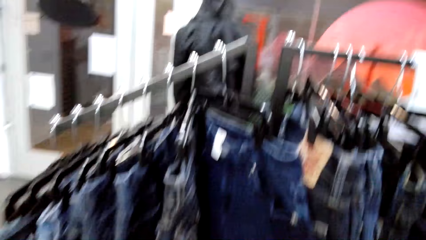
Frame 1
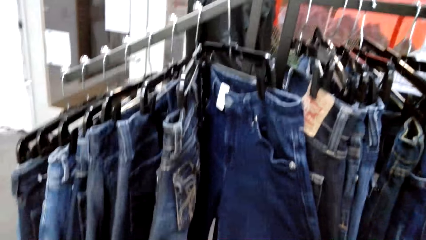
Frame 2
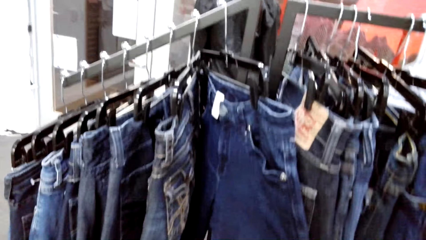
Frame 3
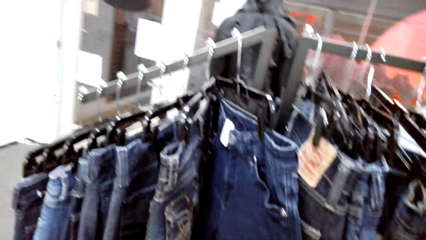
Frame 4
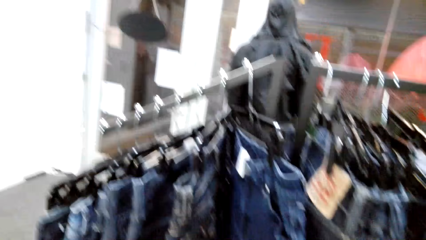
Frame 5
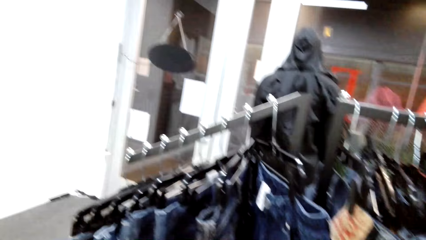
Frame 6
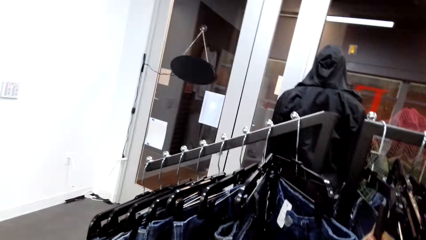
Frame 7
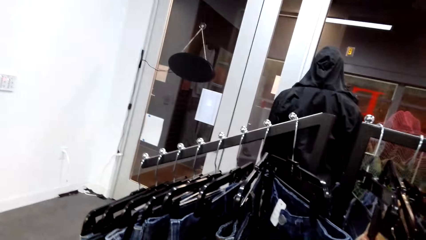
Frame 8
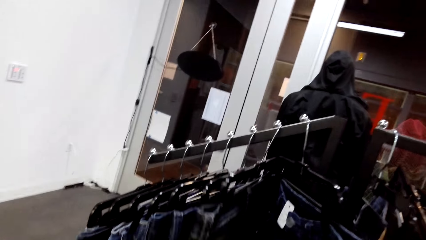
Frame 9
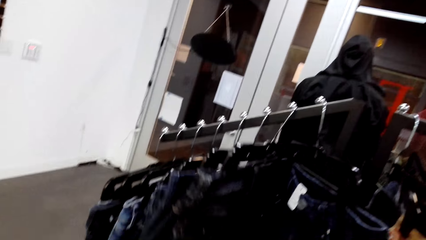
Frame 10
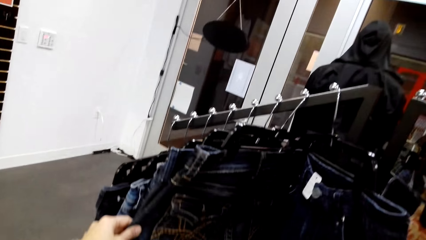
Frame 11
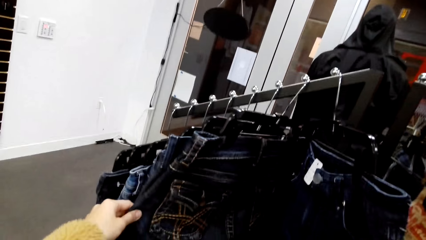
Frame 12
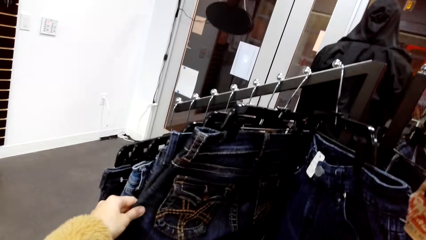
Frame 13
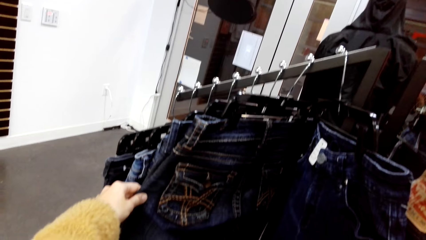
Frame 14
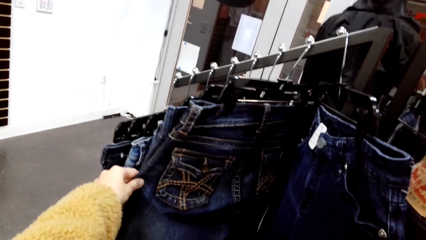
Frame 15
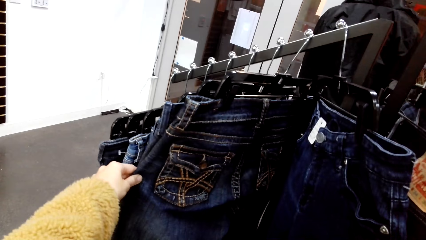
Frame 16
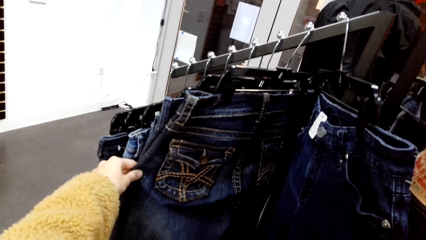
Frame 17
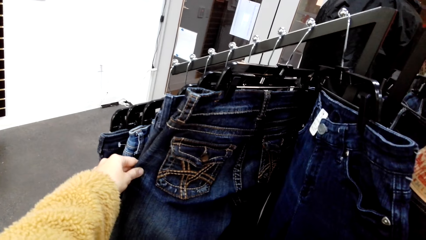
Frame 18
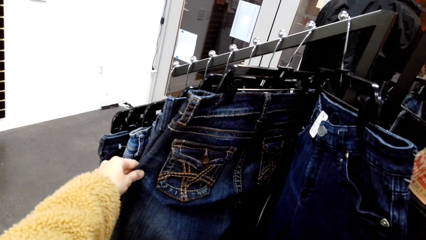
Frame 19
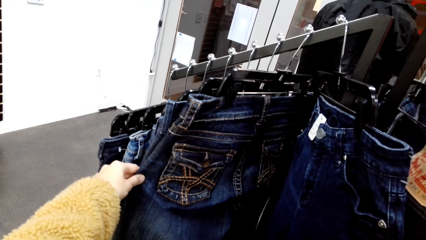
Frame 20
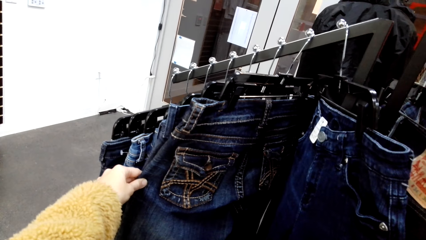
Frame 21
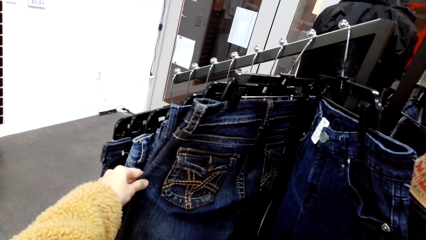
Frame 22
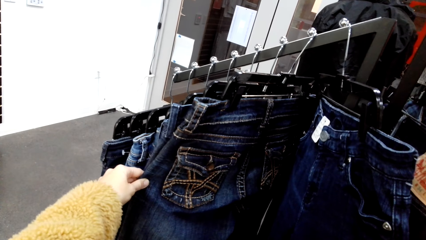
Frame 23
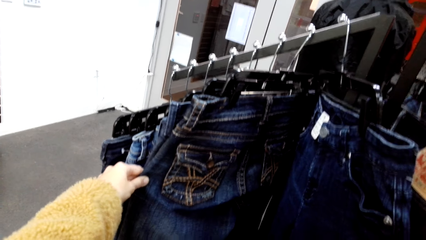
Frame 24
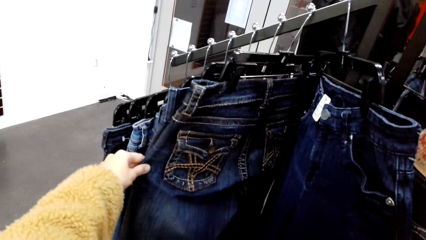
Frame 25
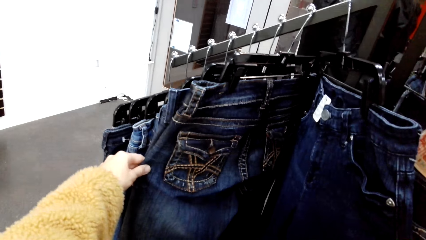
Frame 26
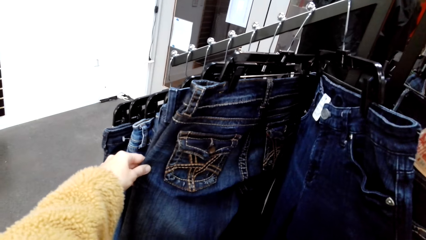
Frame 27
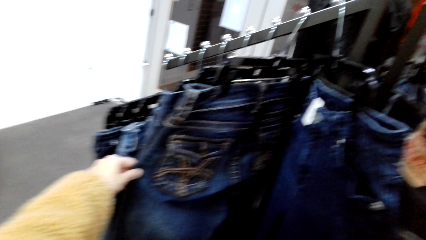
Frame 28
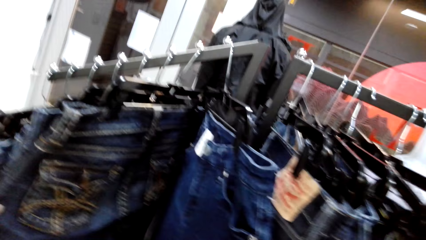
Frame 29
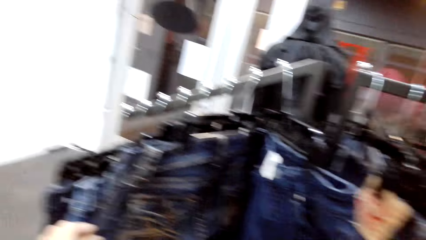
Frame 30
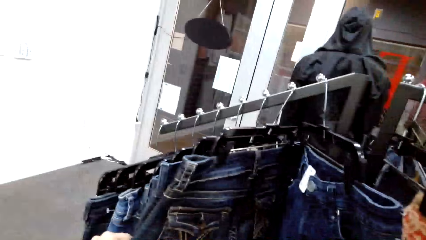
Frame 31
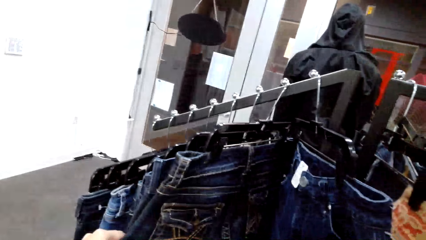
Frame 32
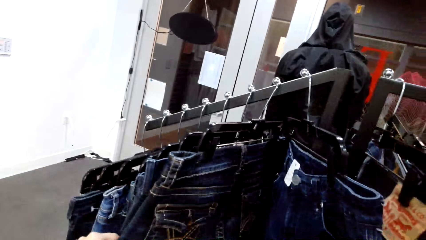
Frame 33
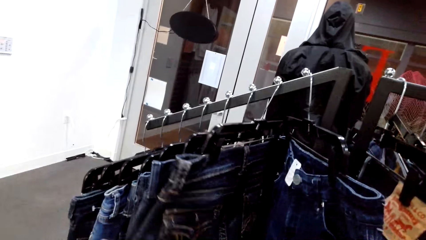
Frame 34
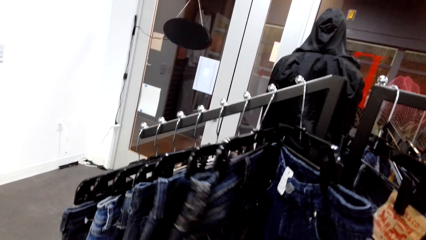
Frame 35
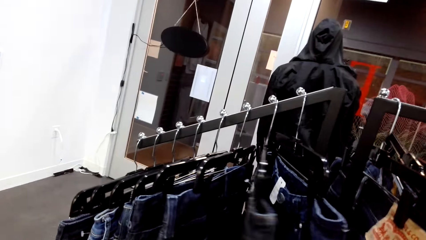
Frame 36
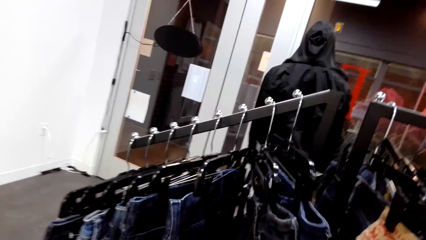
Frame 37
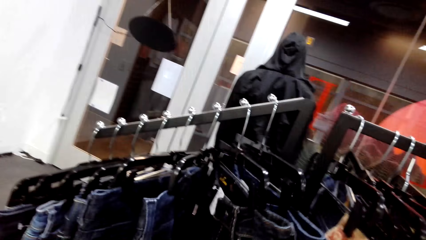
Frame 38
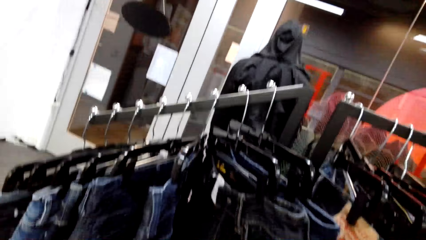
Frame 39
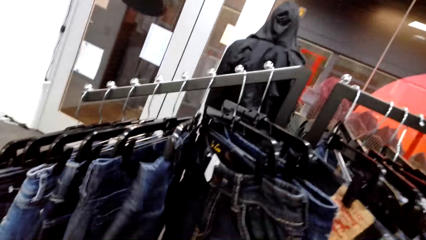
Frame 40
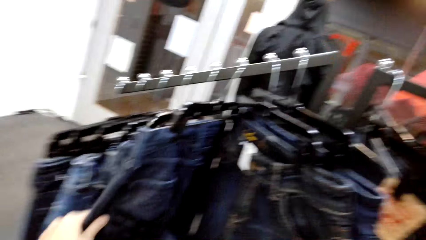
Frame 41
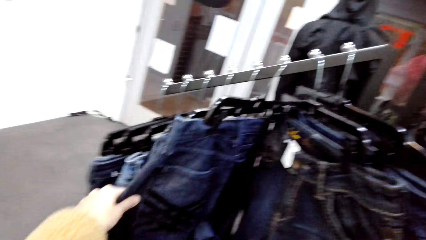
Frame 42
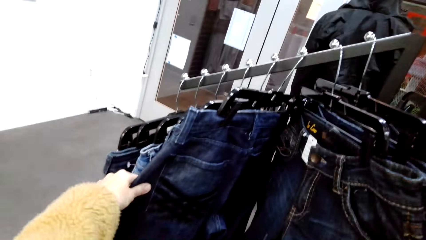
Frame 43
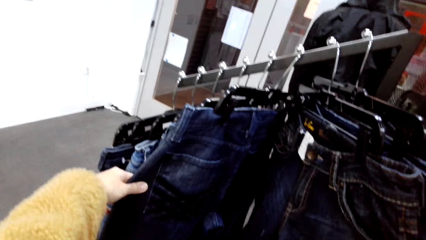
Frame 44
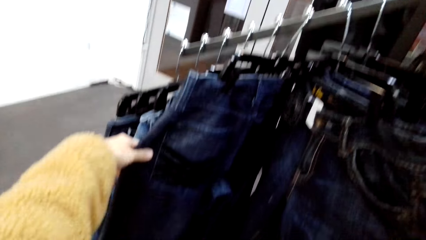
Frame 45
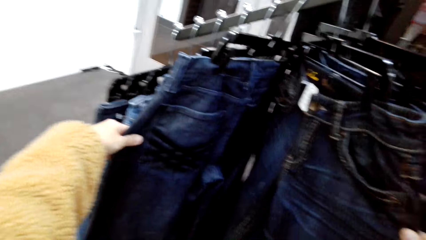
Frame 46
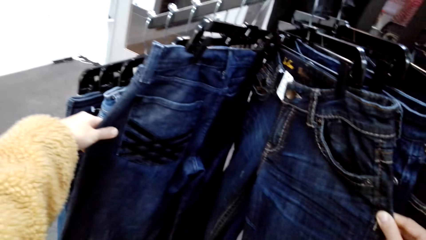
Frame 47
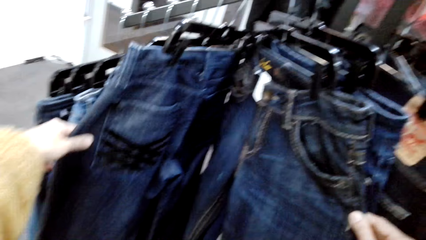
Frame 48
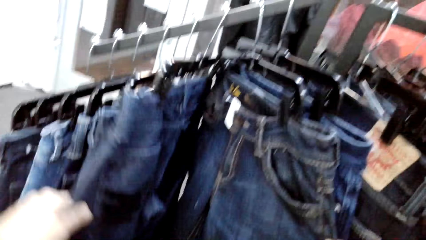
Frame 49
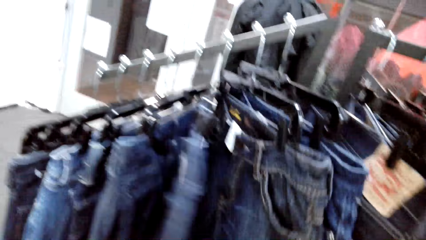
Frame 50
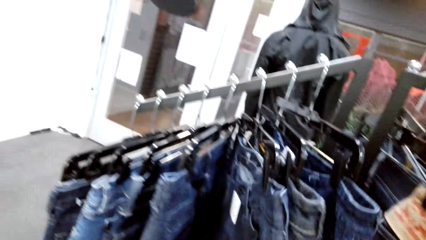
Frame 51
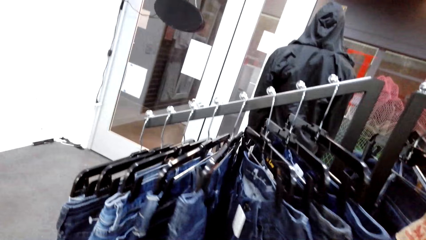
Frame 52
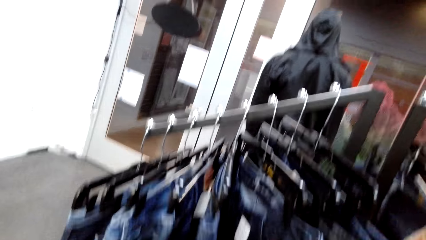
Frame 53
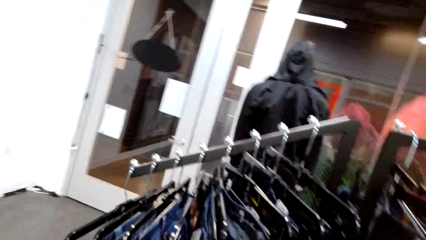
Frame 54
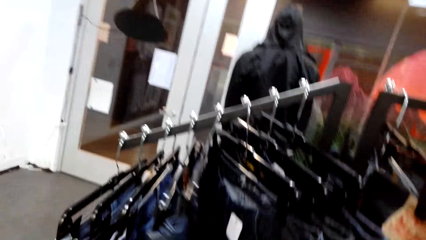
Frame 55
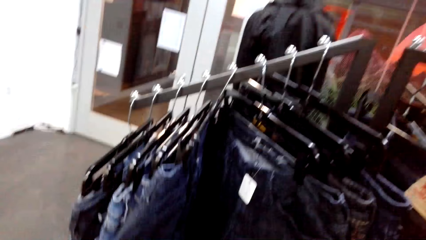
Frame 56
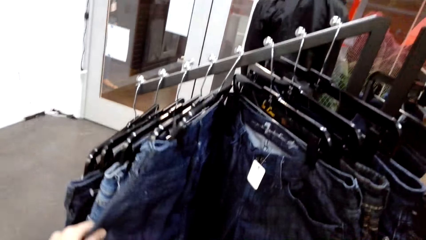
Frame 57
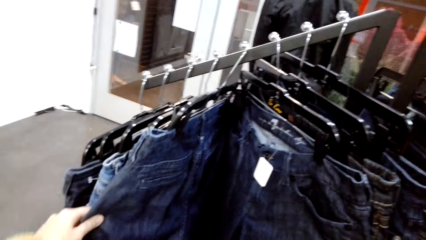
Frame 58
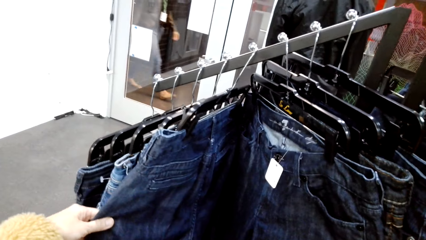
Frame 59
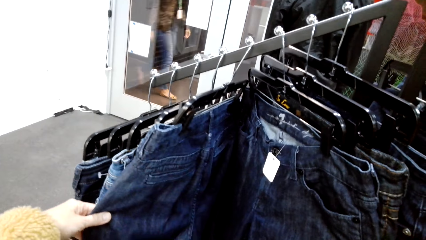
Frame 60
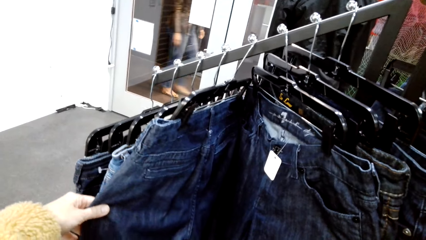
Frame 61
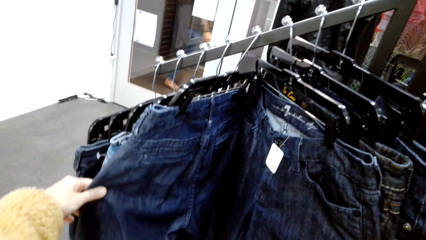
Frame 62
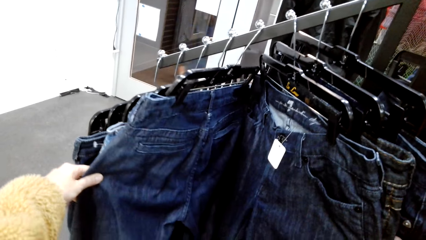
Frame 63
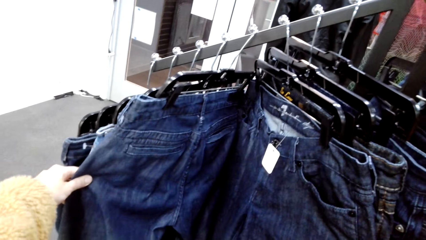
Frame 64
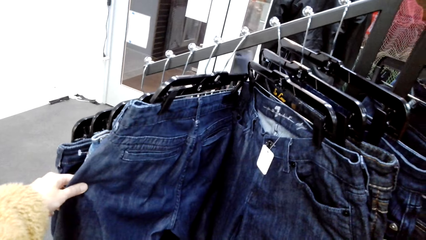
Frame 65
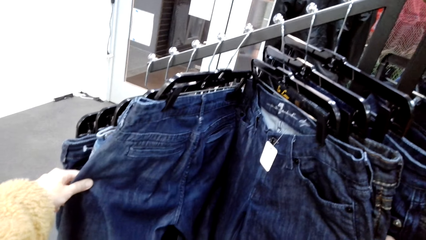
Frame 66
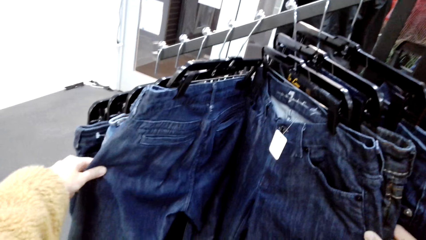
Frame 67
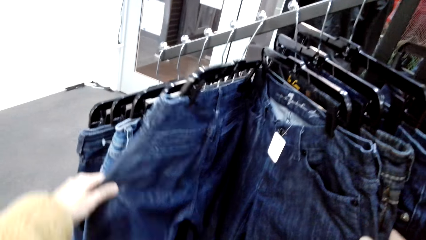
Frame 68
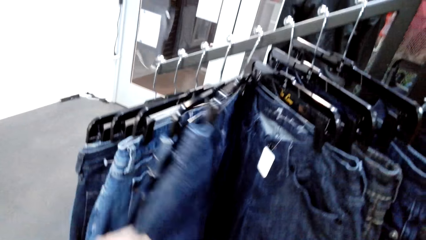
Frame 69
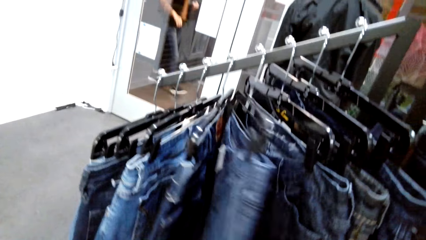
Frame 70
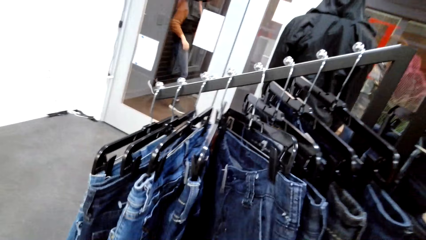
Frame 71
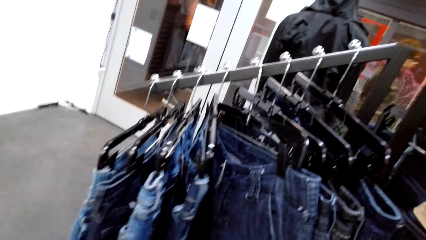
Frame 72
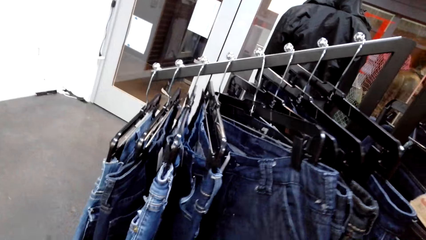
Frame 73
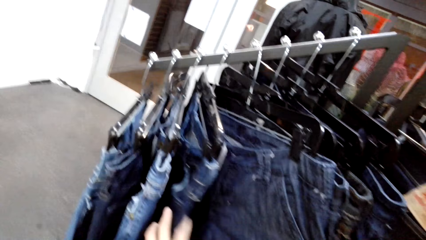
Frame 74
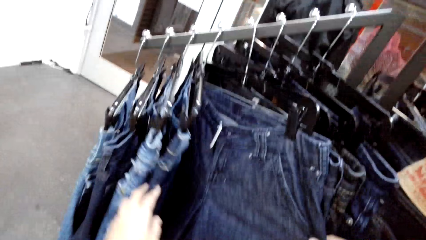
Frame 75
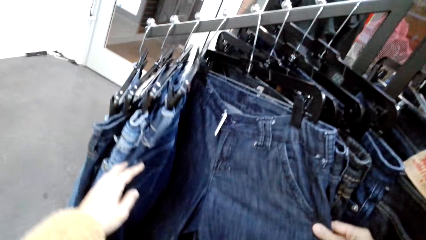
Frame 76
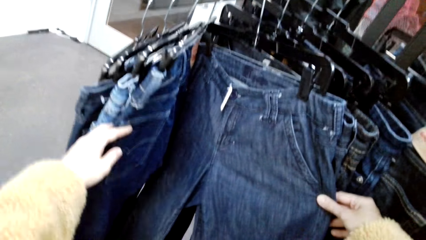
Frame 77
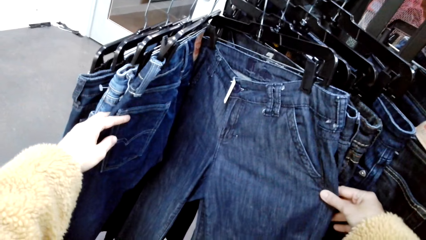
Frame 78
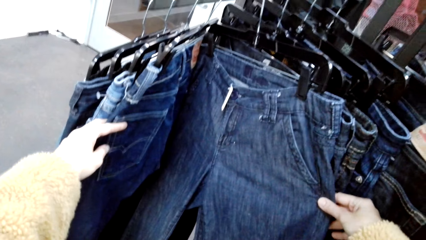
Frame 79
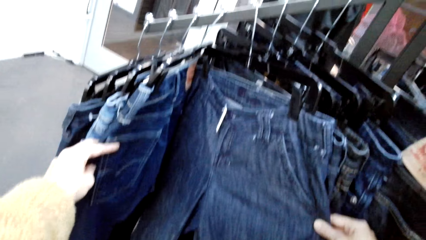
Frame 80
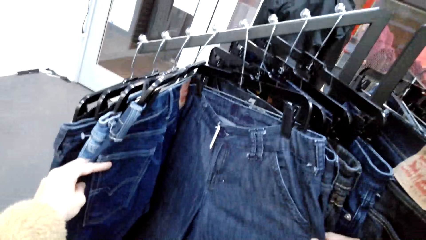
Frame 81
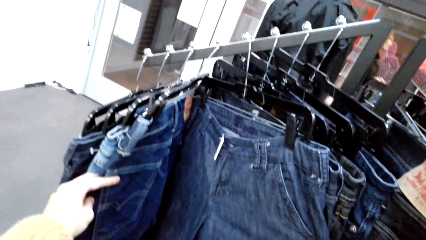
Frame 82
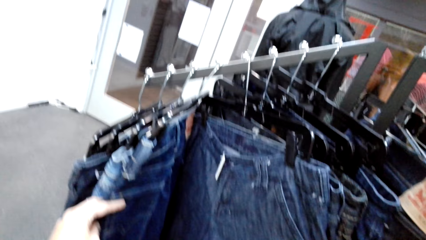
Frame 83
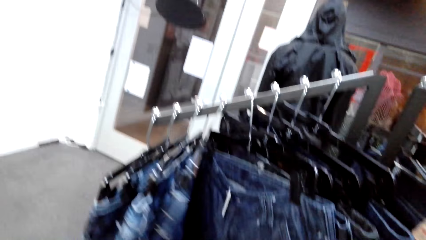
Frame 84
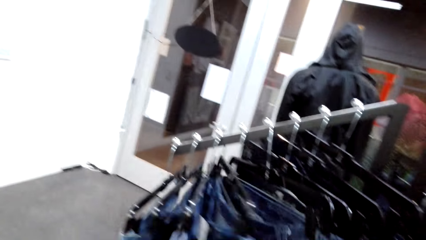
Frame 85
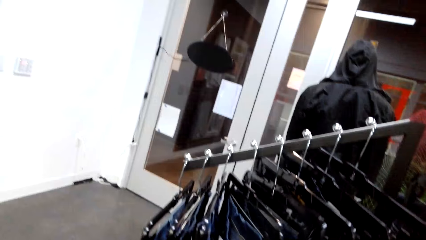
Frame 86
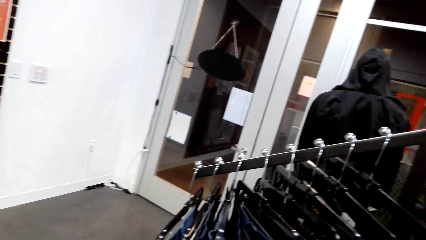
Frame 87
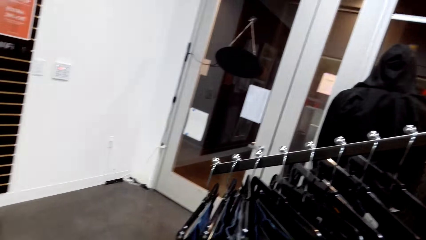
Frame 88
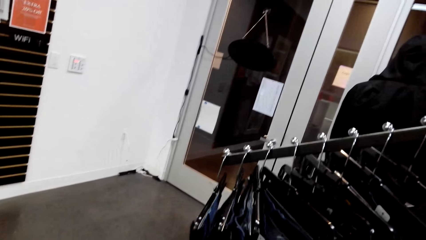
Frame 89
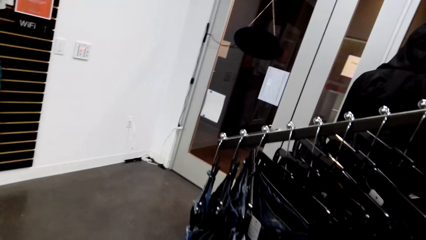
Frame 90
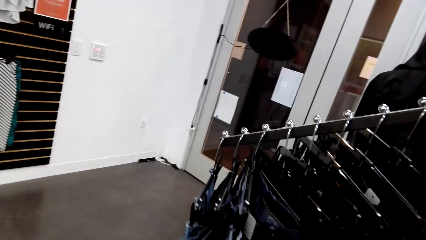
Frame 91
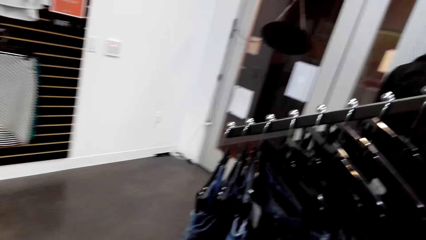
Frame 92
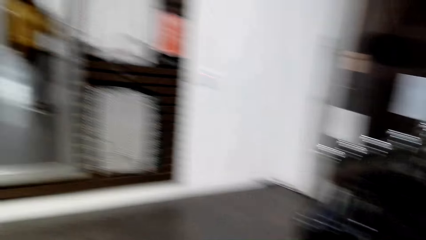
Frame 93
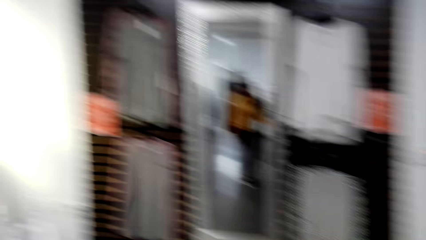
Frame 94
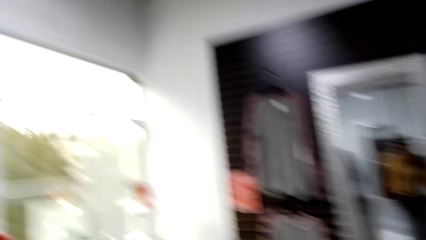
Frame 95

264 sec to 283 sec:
The camera wearer inspects the clothes on the rack. They hold the trouser. A man talks to the camera wearer. The camera wearer selects the trousers. They inspect the clothes on the rack. The man talks to the camera wearer.
